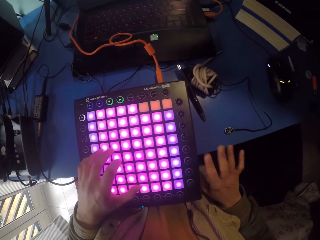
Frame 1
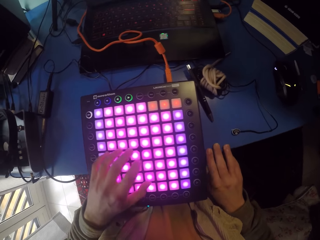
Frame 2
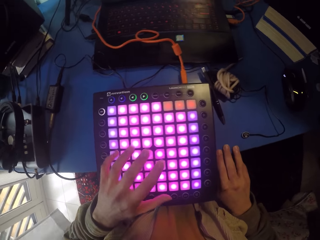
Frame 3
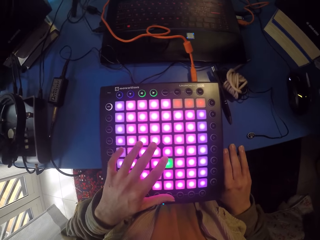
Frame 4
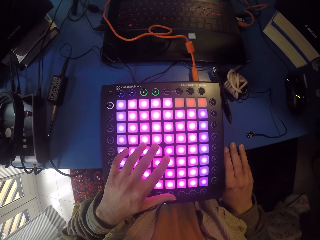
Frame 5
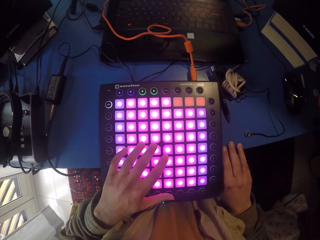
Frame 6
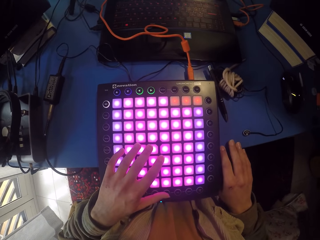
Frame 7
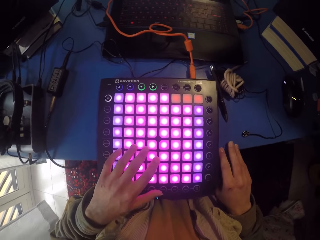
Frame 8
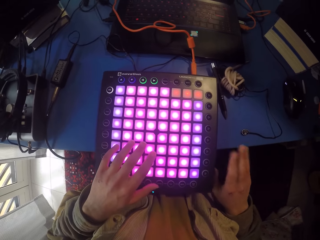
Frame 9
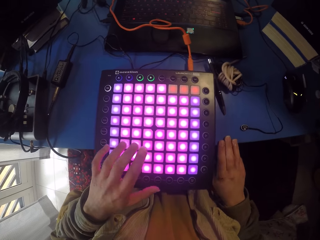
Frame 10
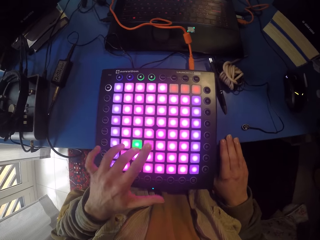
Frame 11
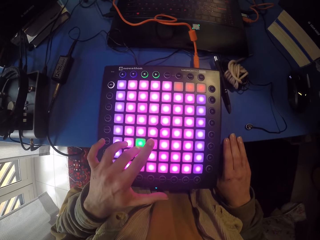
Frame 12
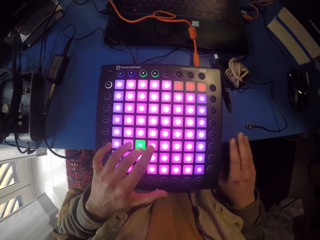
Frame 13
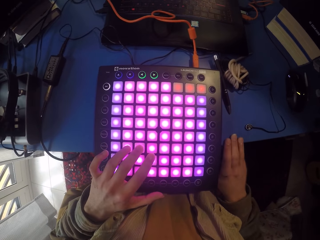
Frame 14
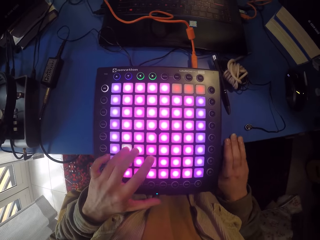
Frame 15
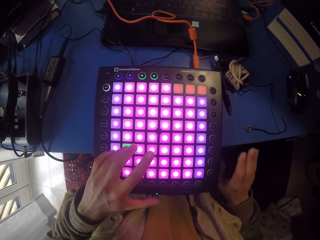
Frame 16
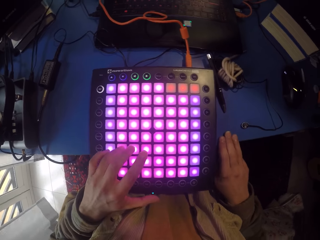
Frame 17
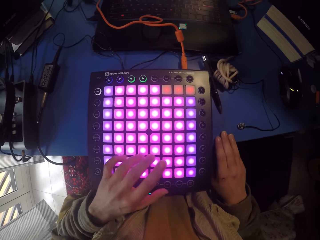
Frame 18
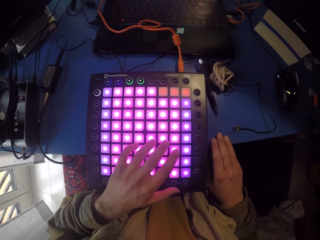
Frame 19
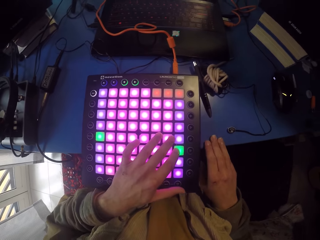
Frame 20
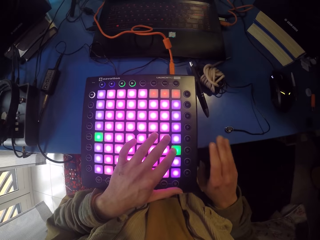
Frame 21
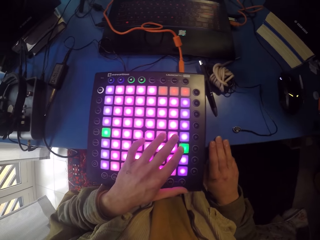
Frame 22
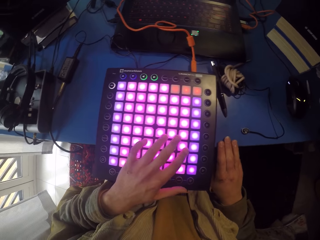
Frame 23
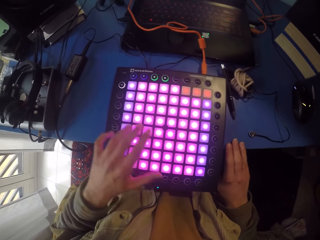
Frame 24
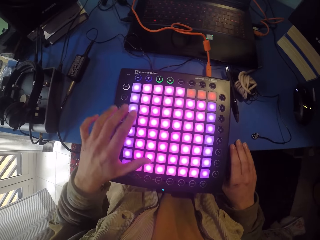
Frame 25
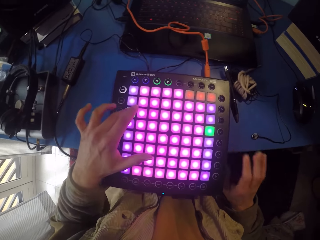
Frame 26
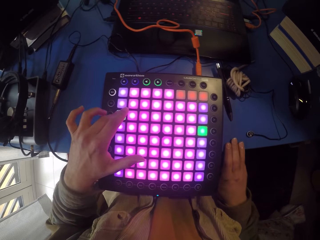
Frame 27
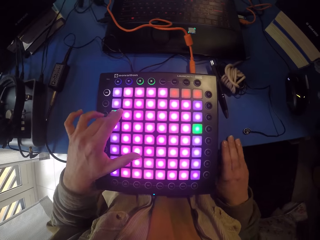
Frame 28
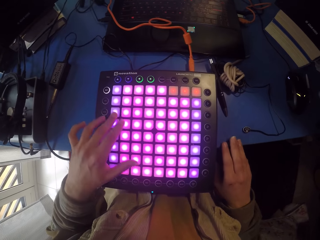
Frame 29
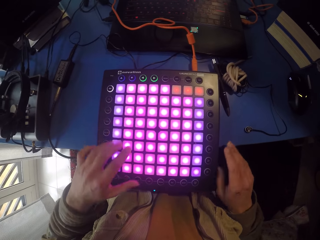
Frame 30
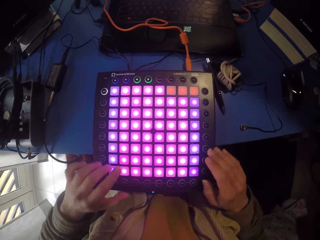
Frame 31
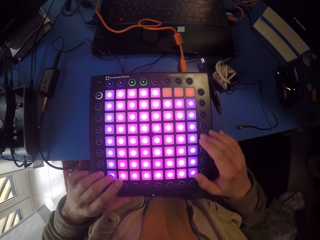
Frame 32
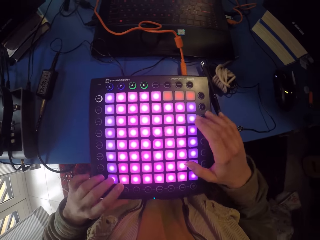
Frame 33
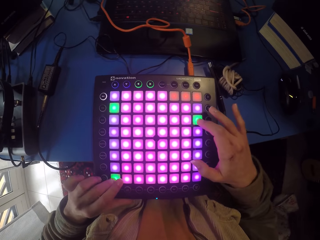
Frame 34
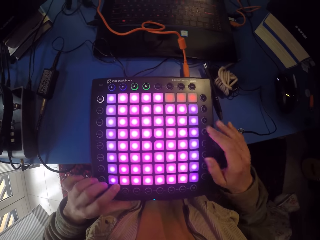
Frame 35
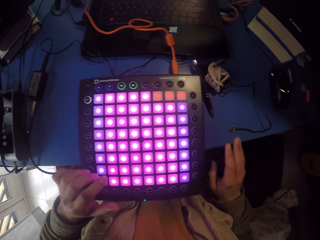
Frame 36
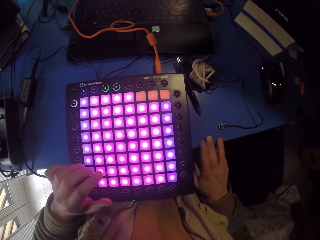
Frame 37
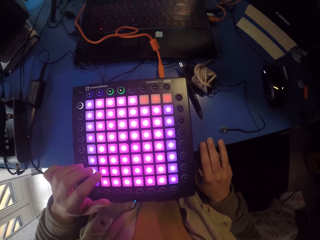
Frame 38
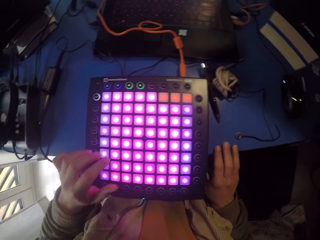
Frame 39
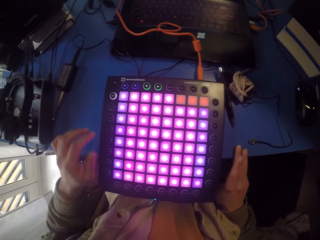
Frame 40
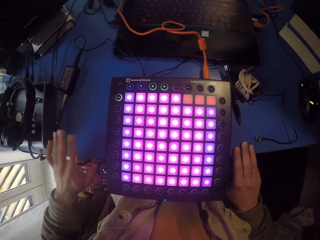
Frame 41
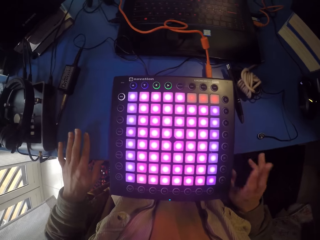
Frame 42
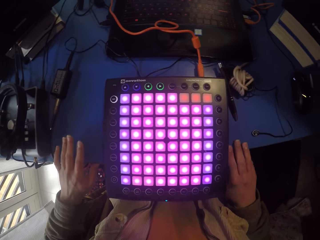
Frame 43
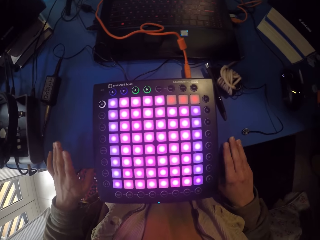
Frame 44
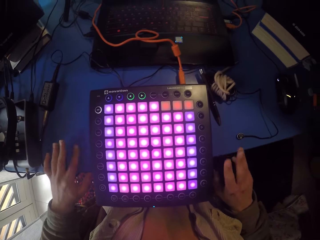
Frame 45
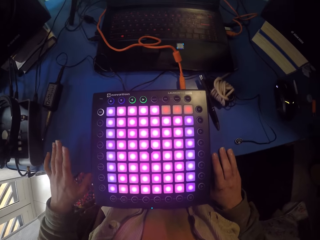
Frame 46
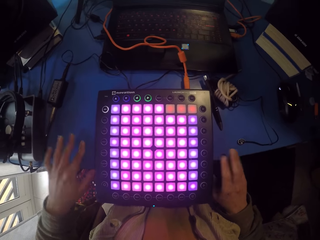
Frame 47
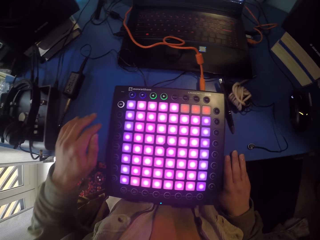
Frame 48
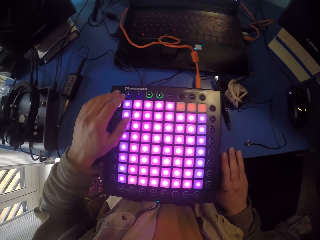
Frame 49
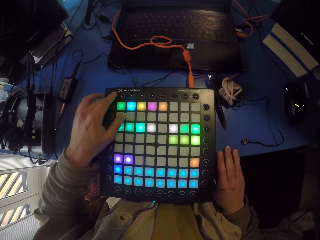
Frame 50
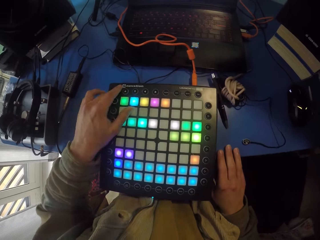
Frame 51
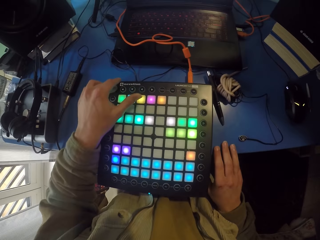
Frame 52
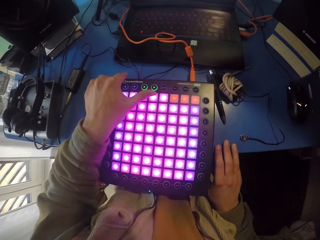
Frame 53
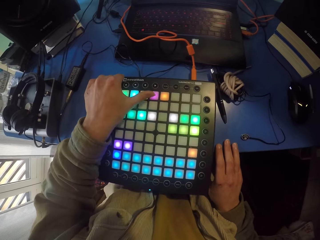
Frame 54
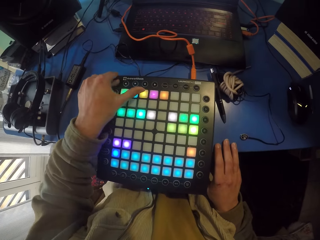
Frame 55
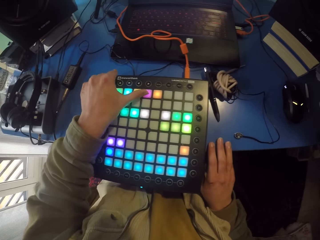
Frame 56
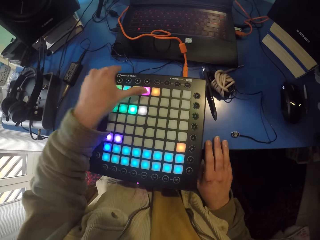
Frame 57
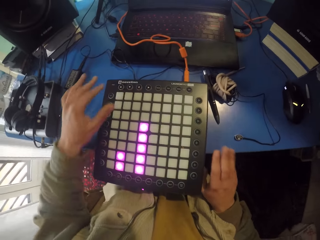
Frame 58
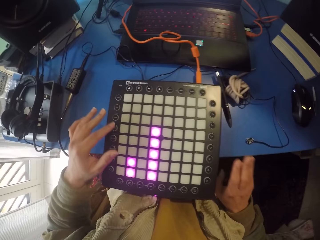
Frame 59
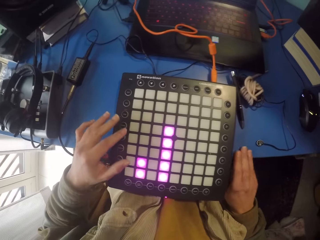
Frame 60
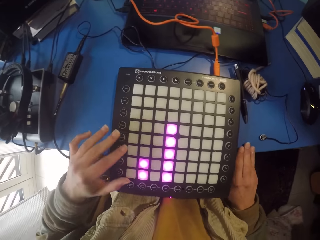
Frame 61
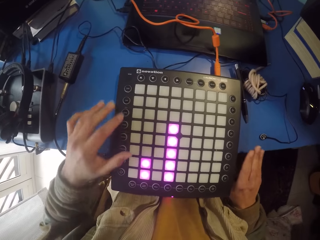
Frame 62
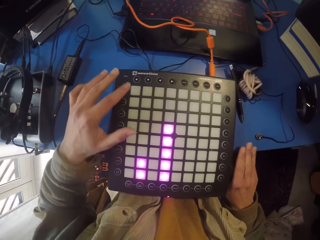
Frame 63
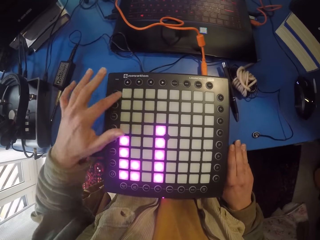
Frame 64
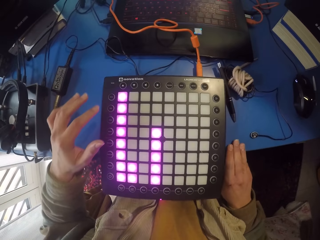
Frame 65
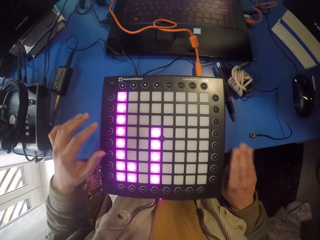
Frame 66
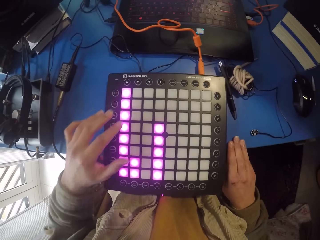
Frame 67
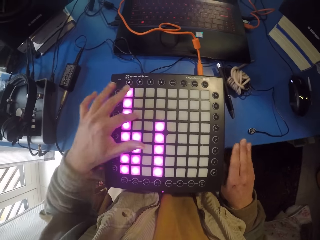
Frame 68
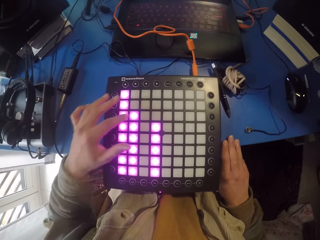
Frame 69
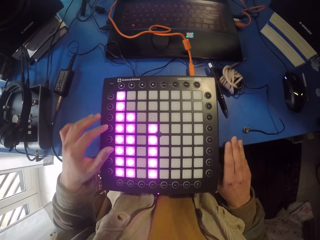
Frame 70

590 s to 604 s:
The camera wearer touches the table with the right hand. They tap the table. They press the piano or launchpad while tapping the table. They touch the launchpad with both hands. They hit the table with both hands. They touch the launchpad with the left hand. They tap the table.

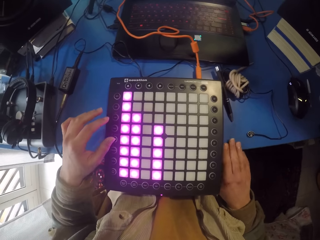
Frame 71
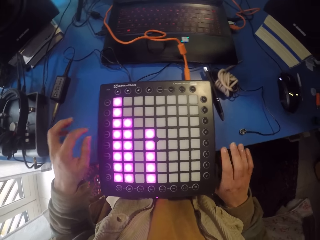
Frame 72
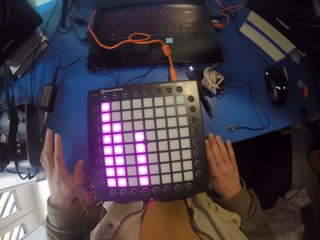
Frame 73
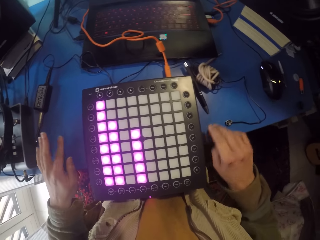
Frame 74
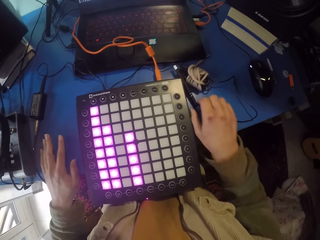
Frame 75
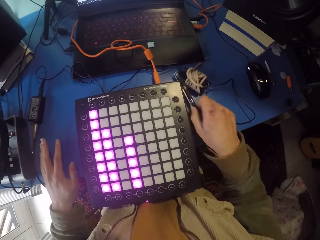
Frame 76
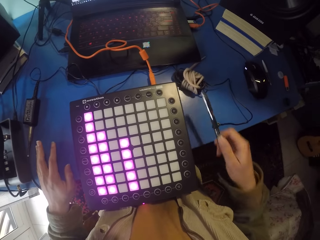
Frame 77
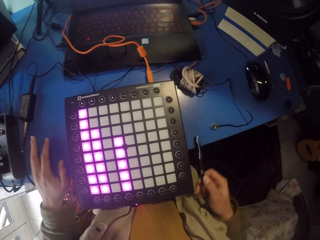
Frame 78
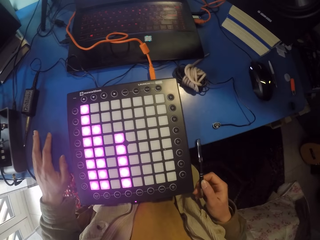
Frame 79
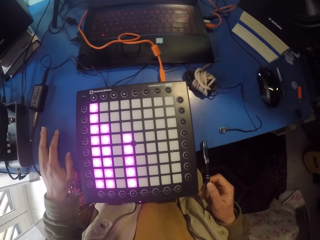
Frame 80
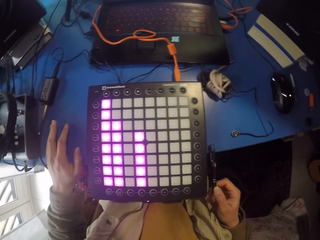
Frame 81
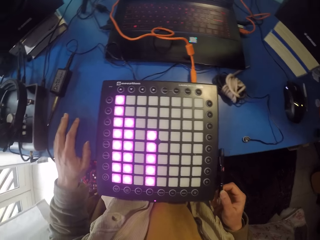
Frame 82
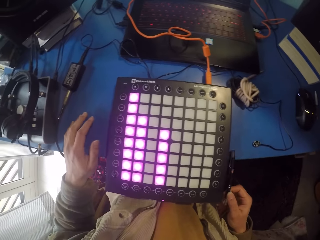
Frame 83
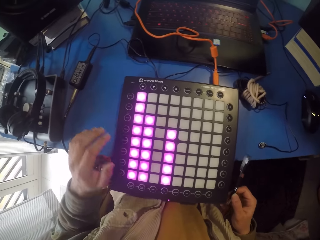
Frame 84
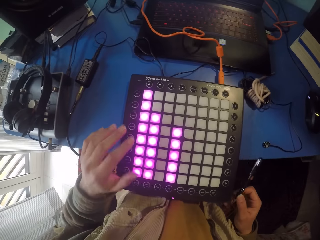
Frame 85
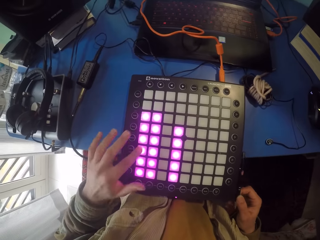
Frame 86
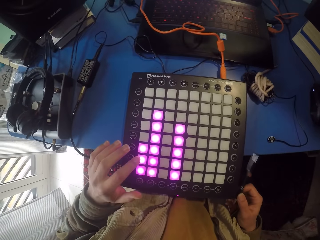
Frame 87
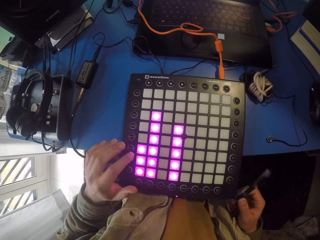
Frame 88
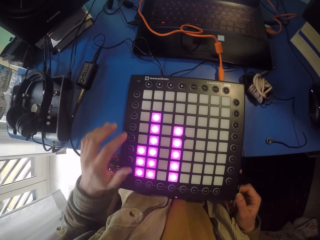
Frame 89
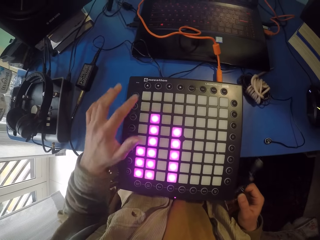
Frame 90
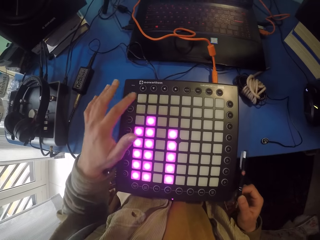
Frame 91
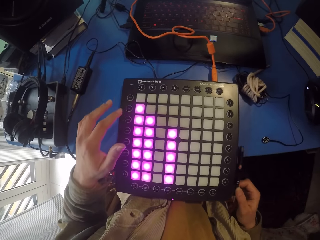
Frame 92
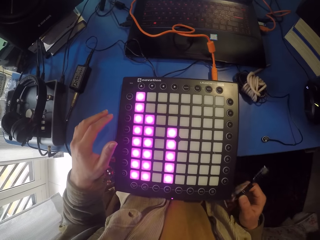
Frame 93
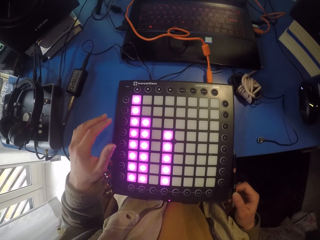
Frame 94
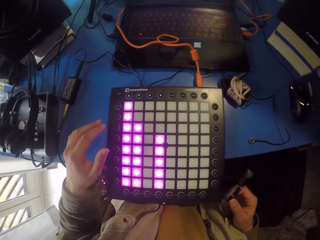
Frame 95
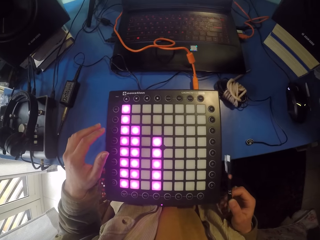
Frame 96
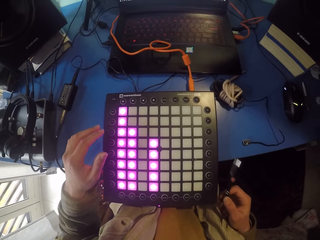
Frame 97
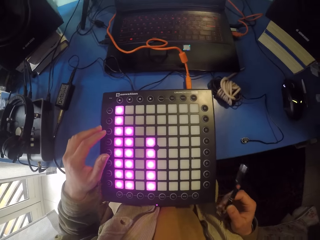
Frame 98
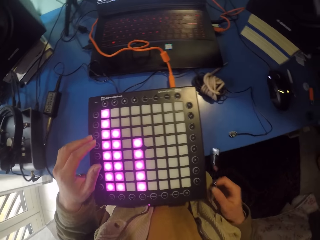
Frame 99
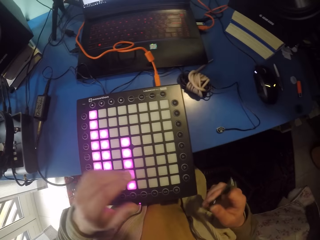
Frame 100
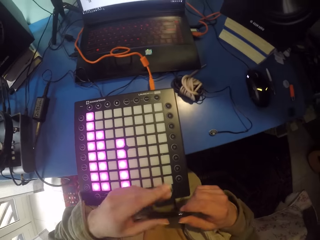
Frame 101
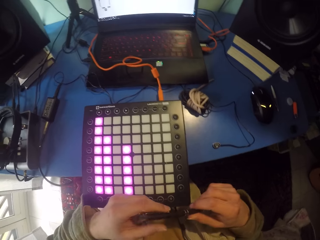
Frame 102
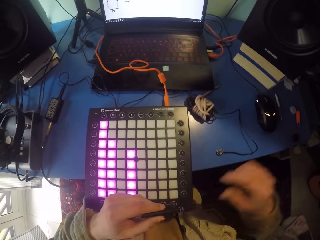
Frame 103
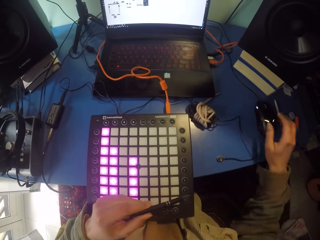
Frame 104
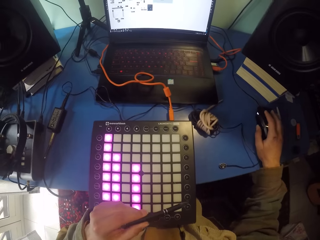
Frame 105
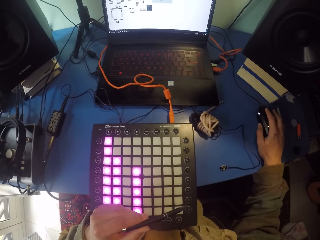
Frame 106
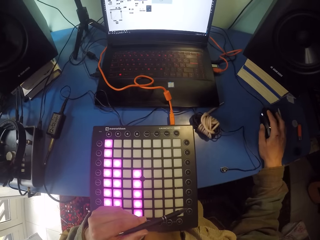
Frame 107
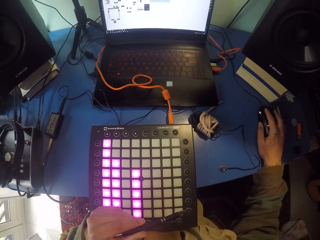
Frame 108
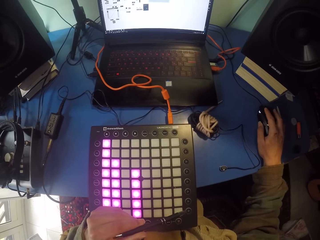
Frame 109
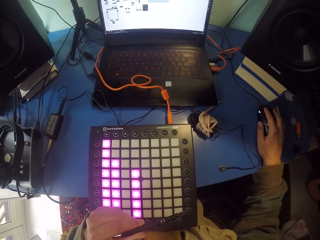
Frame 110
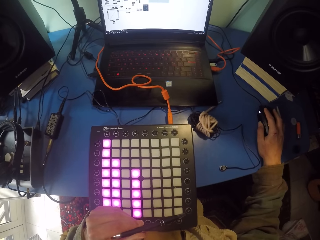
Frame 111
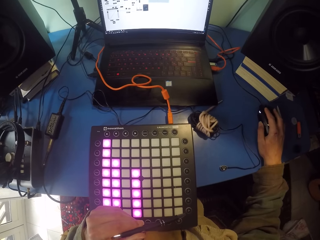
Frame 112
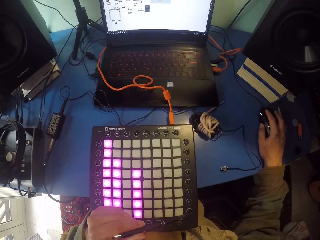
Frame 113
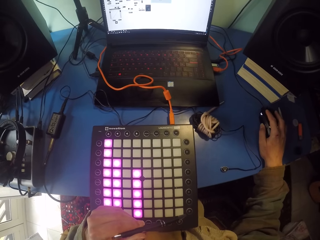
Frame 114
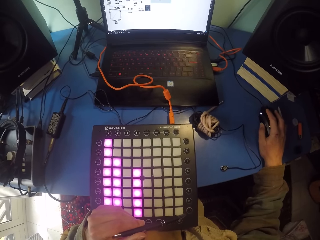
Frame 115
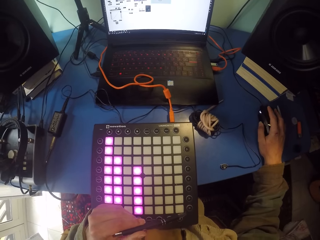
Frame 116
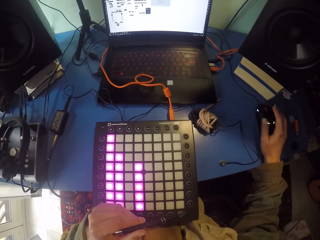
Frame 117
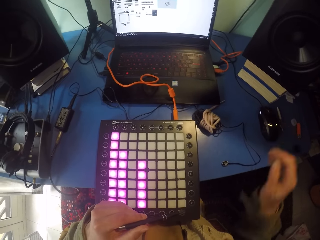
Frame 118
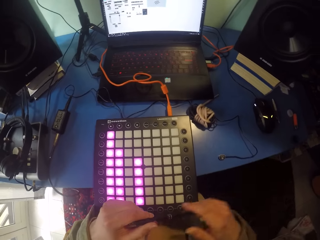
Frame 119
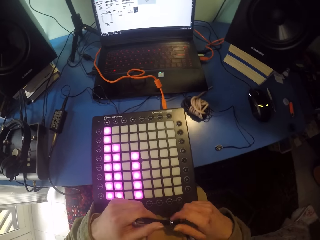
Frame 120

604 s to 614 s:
The camera wearer taps the table while pressing the piano. They pick up the pen. They hit the table with the pen with the right hand. They press the piano. They tap the table with the pen. They hold the mouse. They leave the mouse.
